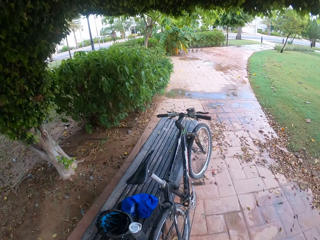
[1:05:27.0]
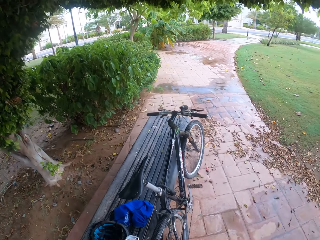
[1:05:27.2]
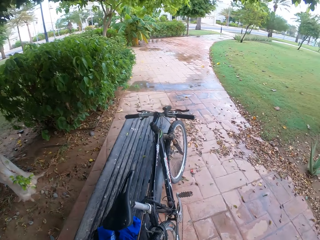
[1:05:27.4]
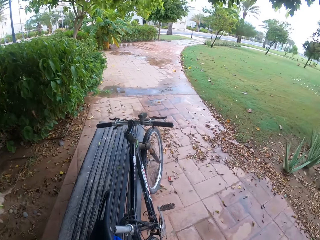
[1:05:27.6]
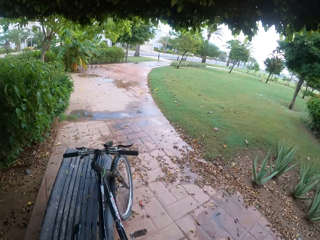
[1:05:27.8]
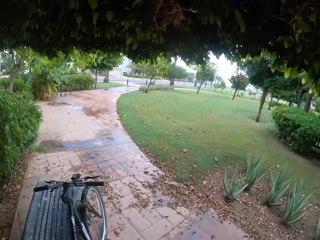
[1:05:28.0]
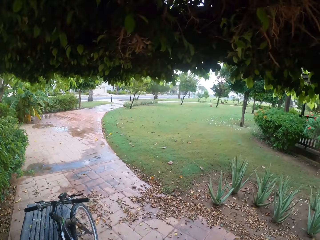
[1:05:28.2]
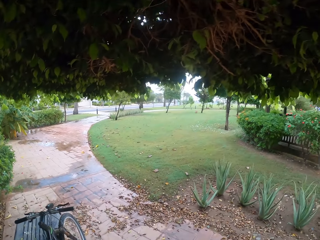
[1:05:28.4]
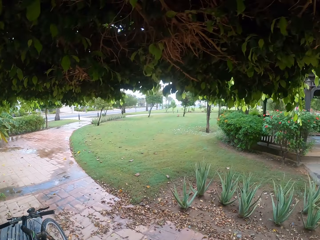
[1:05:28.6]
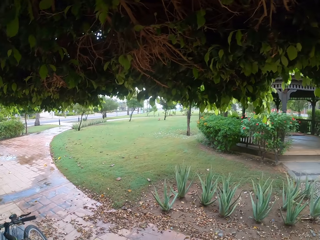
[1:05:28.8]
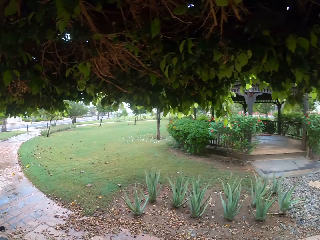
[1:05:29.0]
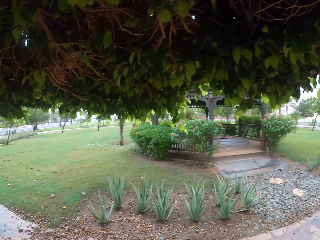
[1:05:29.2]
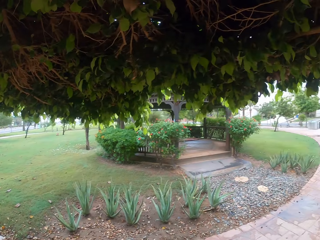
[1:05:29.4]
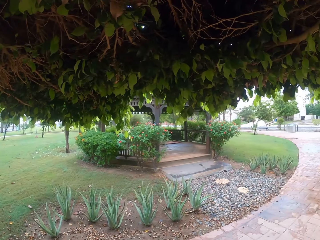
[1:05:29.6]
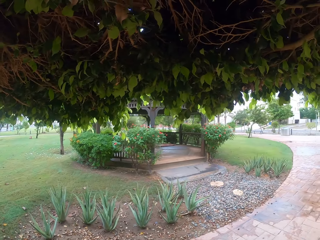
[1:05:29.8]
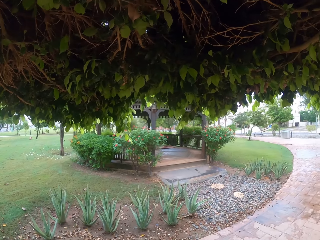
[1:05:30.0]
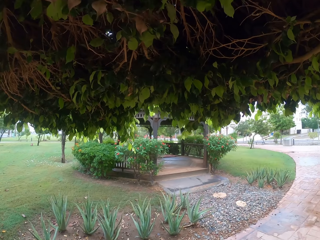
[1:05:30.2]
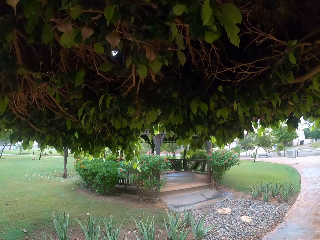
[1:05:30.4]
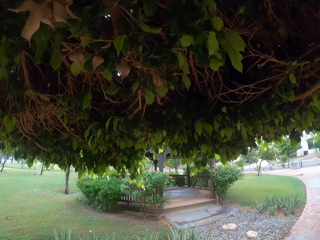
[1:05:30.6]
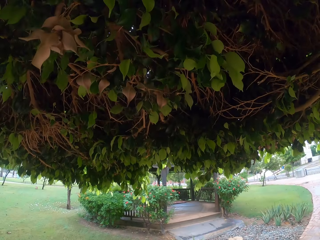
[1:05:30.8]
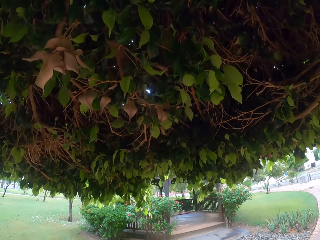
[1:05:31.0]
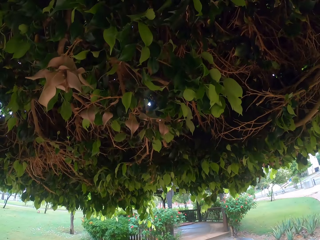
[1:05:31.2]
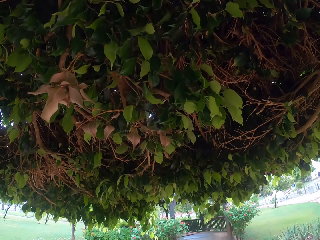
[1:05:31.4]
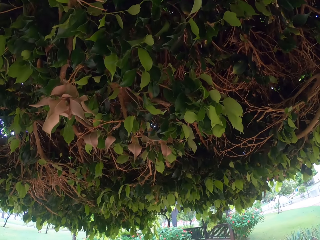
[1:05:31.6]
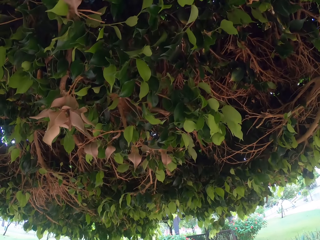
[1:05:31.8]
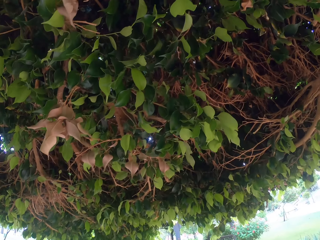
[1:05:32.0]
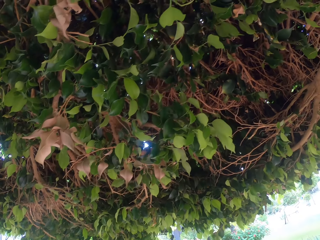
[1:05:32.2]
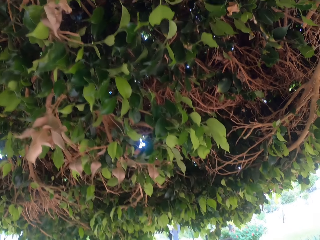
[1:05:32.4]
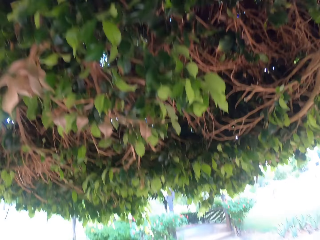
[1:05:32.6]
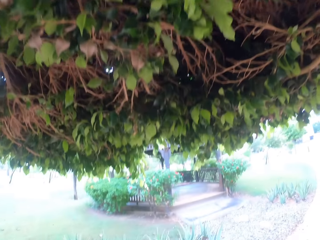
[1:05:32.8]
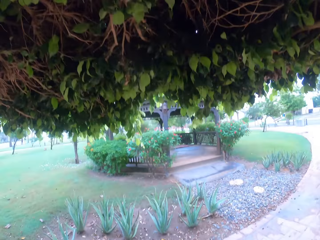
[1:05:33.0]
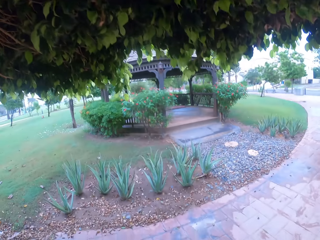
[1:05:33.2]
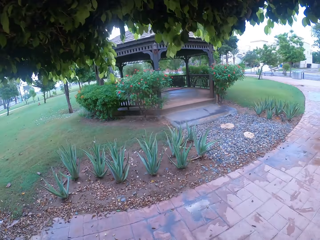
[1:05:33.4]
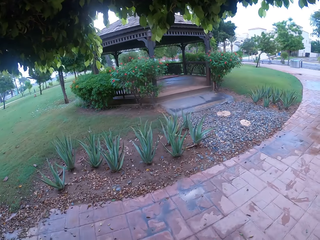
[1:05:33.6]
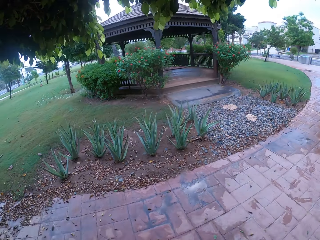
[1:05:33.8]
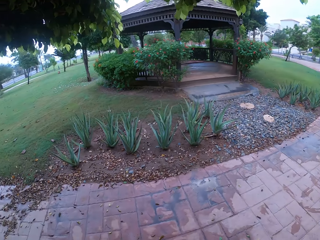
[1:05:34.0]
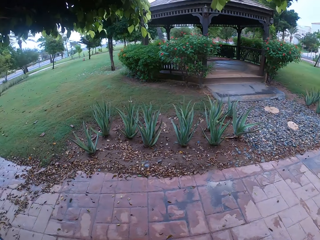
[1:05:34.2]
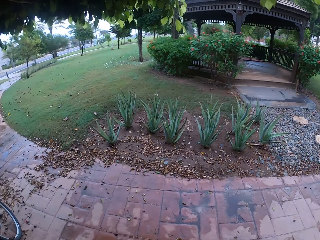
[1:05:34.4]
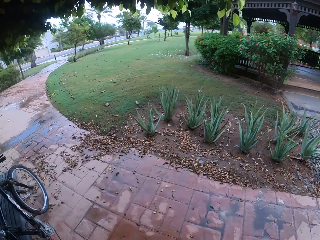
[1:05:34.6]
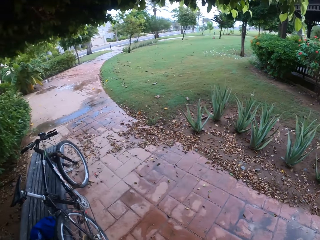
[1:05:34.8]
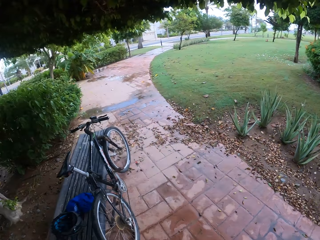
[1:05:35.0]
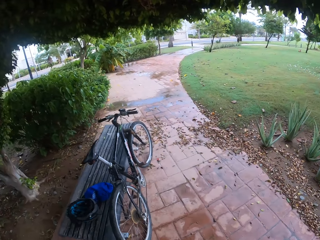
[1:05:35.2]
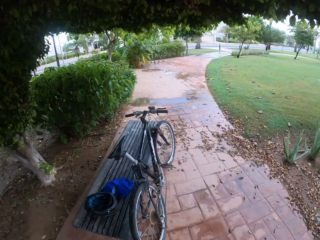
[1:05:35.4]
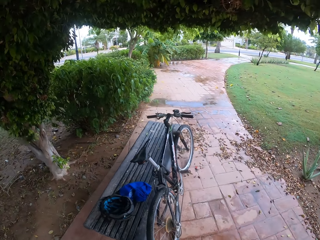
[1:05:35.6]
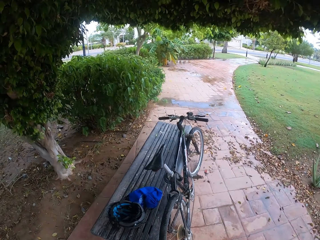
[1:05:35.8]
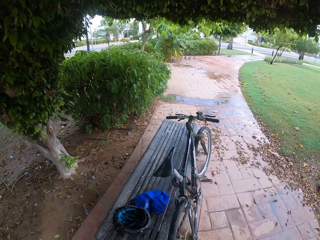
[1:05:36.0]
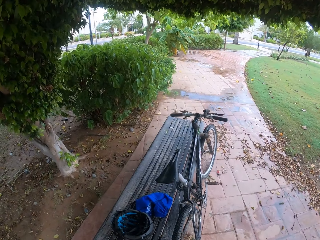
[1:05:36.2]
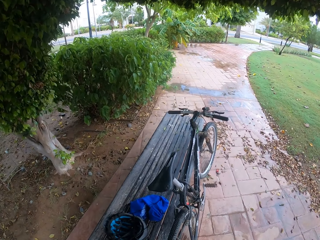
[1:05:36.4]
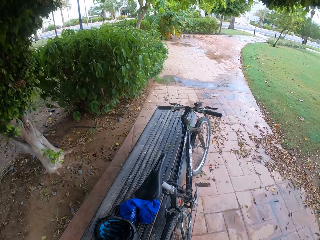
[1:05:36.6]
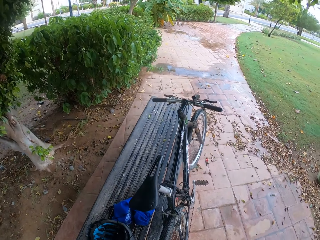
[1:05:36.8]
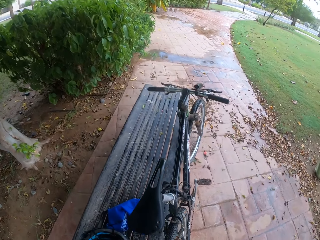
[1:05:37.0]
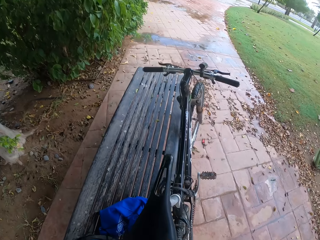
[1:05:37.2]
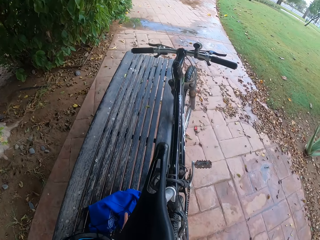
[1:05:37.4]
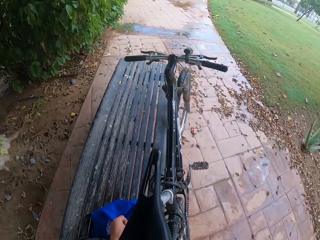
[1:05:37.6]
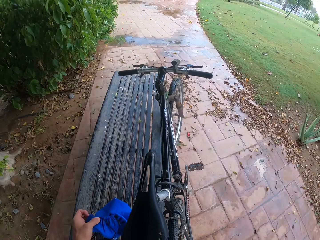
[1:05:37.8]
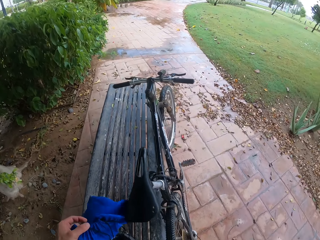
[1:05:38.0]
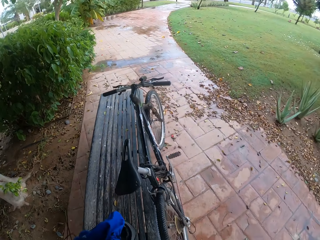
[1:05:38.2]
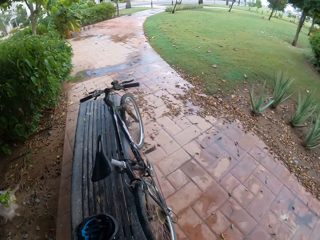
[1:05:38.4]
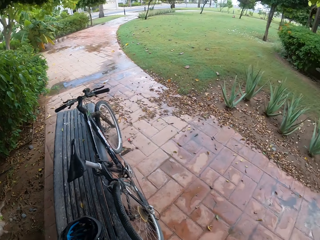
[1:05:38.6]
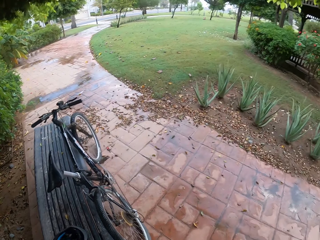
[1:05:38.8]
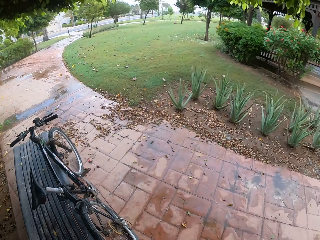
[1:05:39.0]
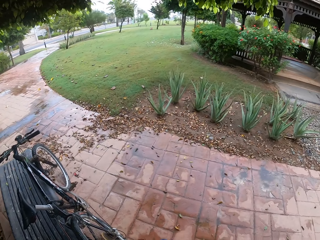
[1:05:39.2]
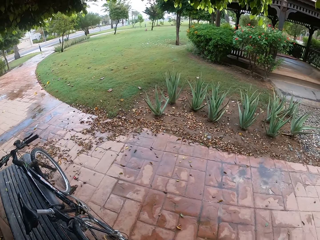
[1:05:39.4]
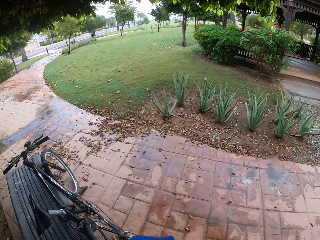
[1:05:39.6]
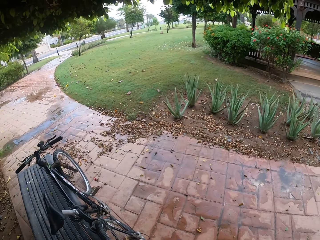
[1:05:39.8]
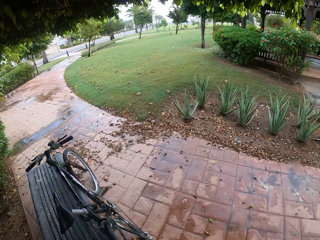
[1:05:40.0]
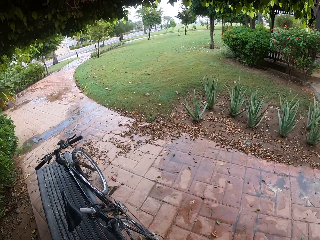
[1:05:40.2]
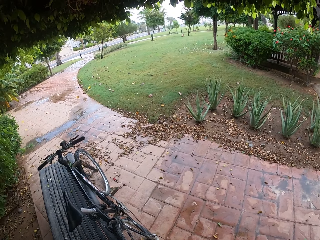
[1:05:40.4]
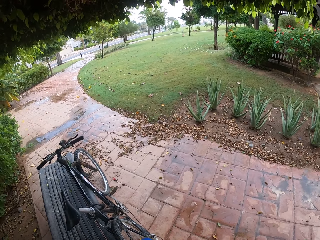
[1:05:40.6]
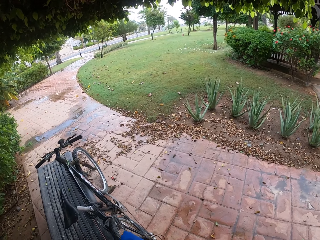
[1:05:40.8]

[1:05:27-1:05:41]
The camera wearer looks around. They move towards the bike. They pick up the bag on the bench. They stare at the pavement.

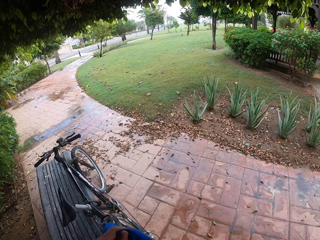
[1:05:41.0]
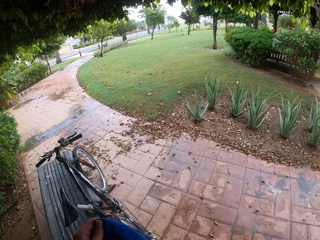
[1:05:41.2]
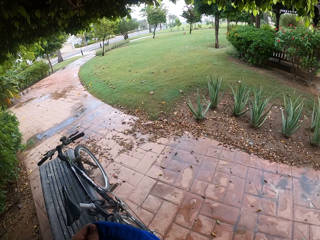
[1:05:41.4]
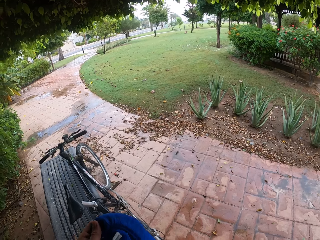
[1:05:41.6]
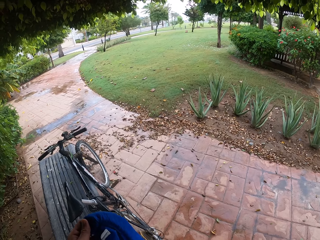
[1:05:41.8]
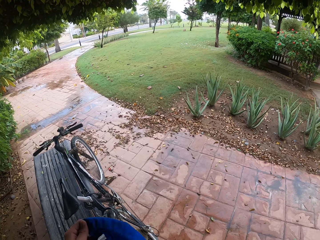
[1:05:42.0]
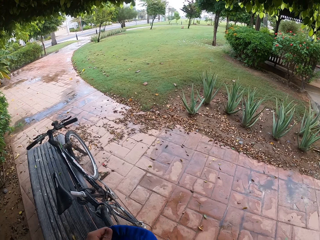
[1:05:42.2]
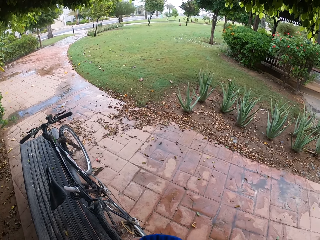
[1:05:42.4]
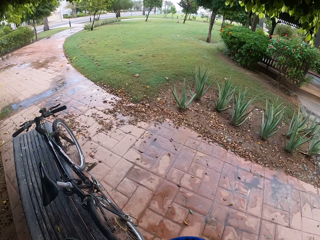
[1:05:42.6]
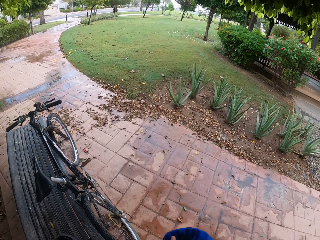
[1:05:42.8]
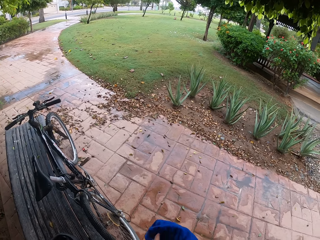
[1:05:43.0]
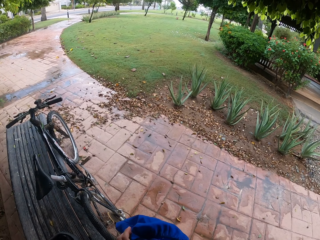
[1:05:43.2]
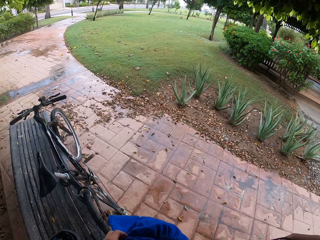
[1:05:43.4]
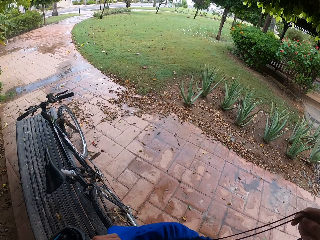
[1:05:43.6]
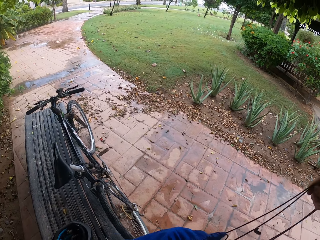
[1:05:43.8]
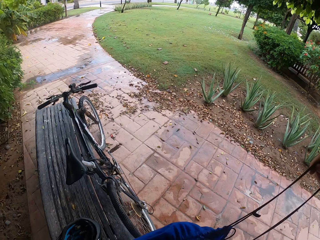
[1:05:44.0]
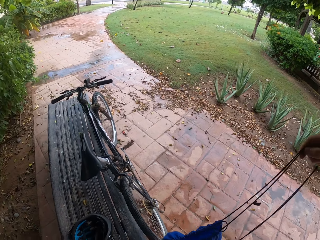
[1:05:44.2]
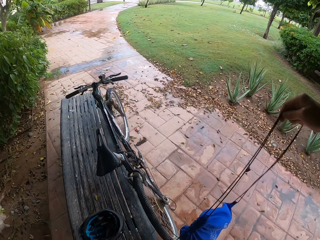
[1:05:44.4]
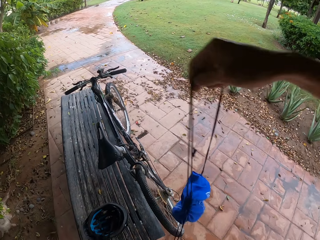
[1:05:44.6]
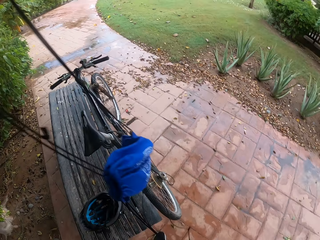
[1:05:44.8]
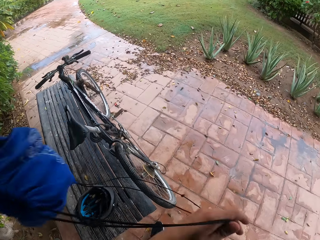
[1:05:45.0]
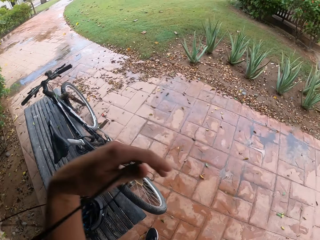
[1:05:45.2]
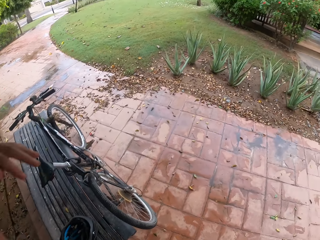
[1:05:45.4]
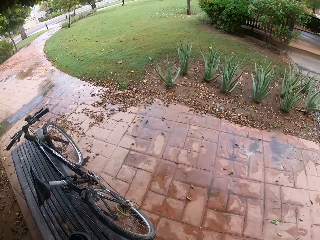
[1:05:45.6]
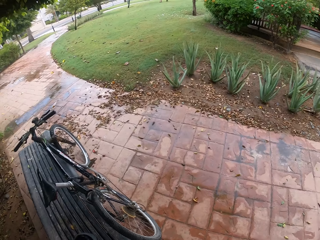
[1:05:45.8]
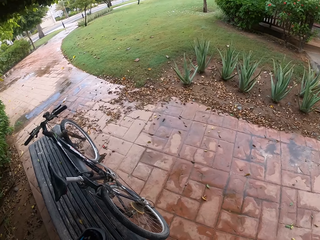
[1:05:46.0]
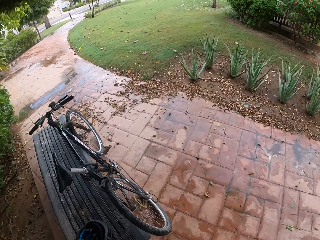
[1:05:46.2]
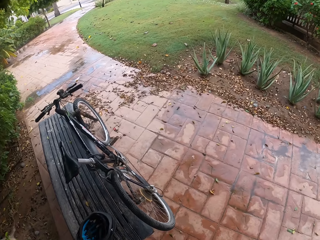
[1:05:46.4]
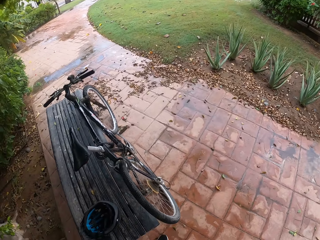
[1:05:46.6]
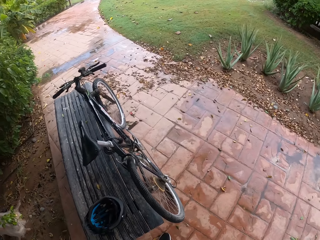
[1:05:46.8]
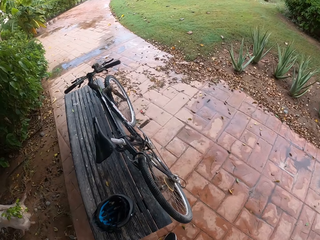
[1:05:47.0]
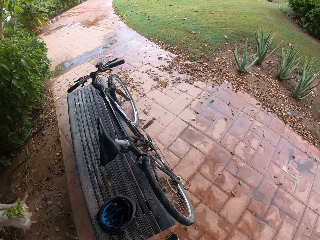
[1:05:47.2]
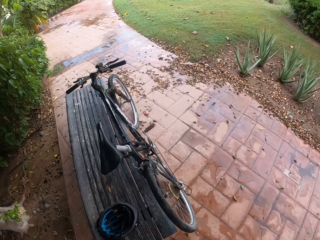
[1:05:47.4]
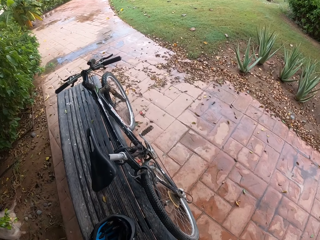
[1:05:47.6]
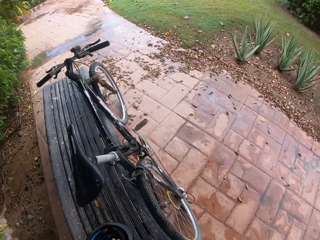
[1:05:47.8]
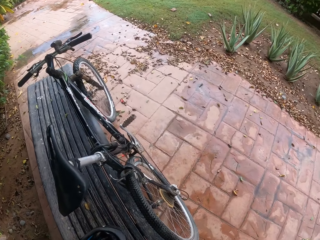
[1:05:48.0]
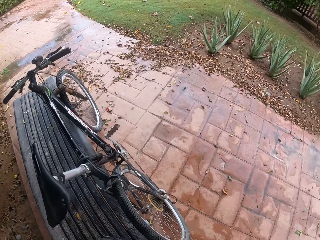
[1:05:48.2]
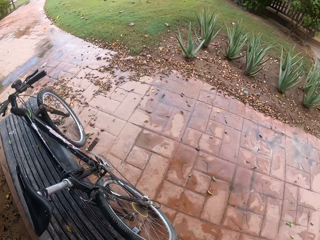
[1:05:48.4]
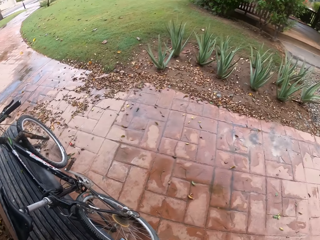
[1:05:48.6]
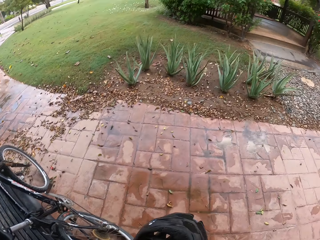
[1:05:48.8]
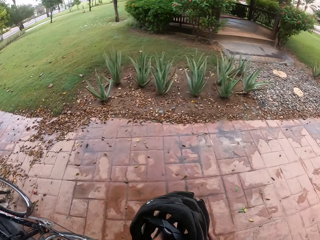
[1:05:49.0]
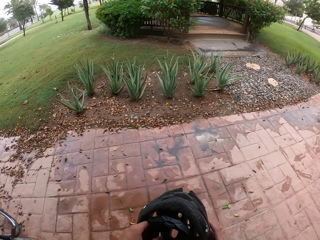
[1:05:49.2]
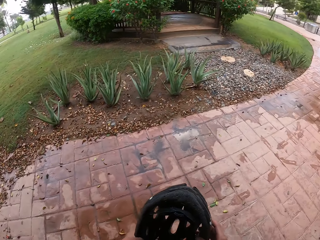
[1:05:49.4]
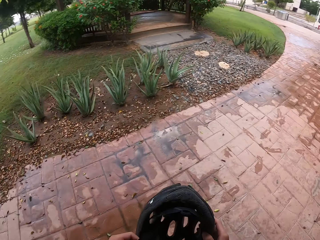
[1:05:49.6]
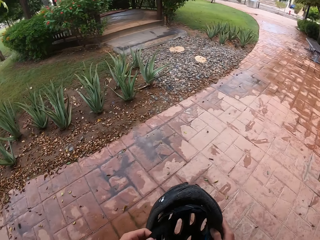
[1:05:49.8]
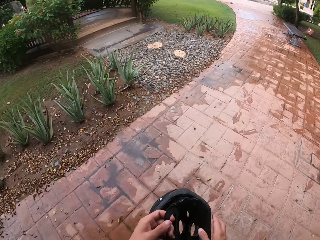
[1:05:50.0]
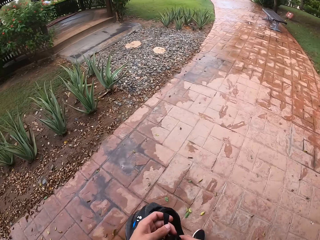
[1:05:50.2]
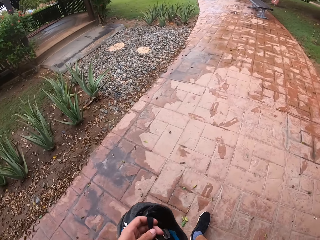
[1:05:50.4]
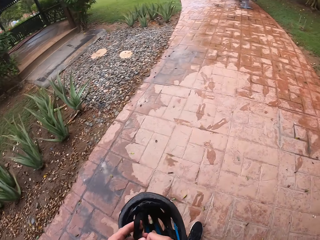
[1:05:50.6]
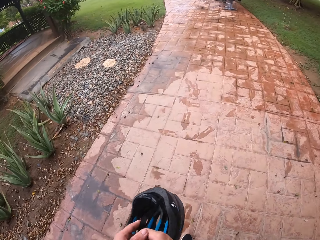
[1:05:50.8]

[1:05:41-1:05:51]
The camera wearer holds the bag on his hands. He picks up the bag rope with the right hand. He puts his backpack on his back with his hands. He picks up the helmet on the bench. He stares at the helmet and holds the helmet on his hands.
